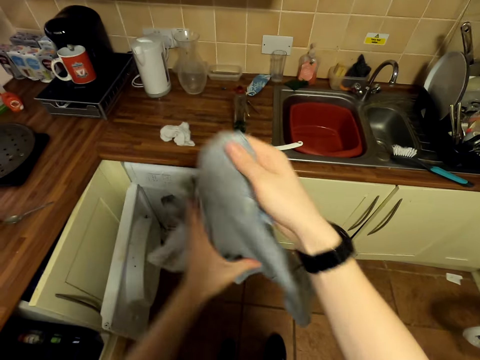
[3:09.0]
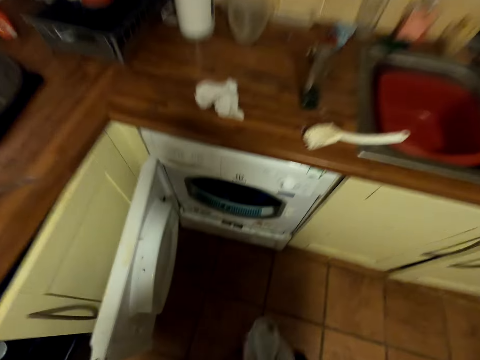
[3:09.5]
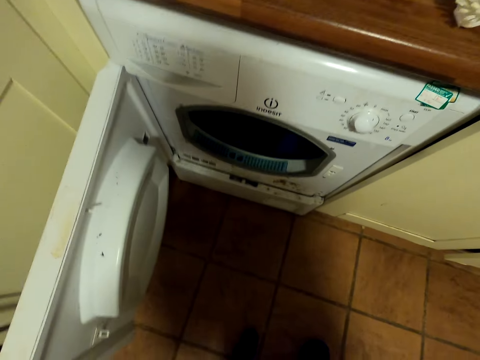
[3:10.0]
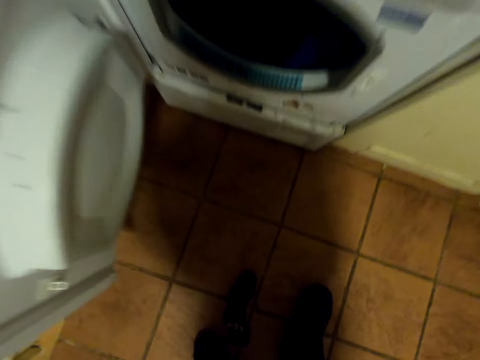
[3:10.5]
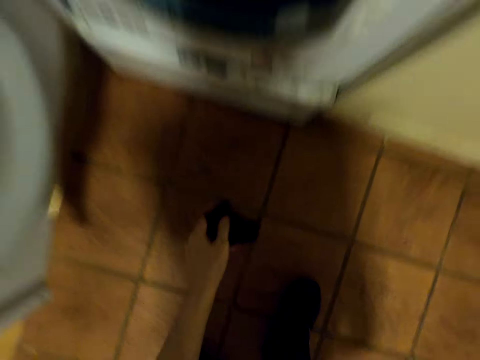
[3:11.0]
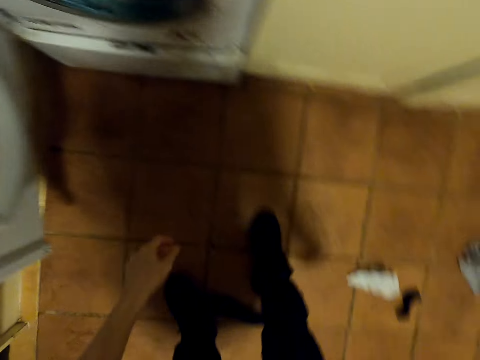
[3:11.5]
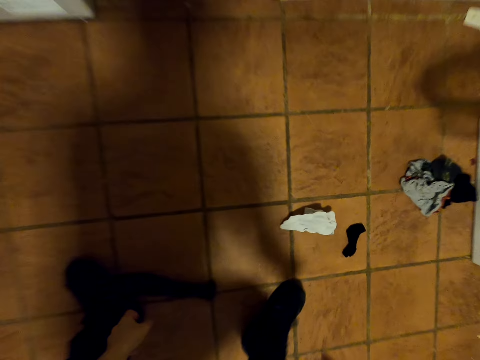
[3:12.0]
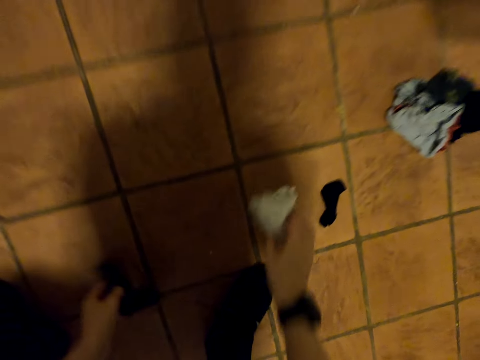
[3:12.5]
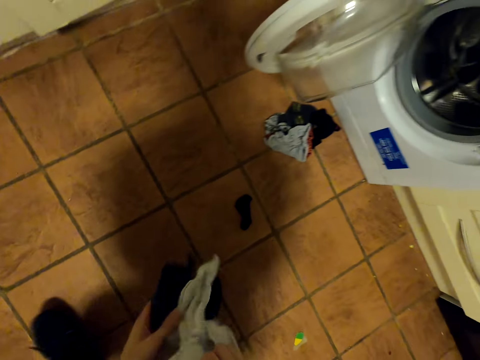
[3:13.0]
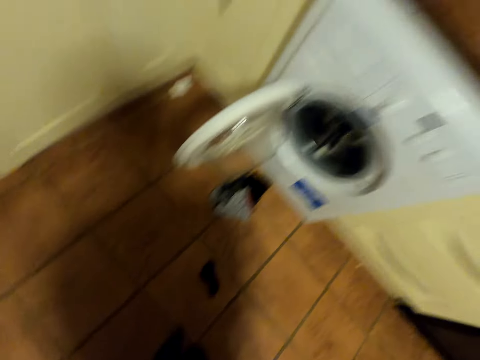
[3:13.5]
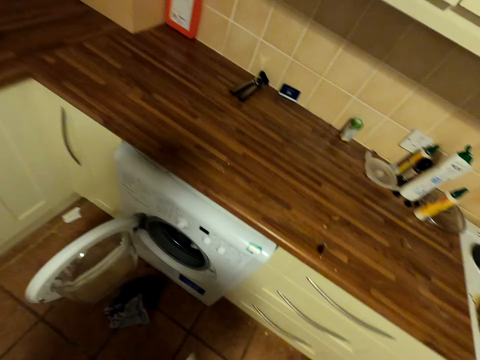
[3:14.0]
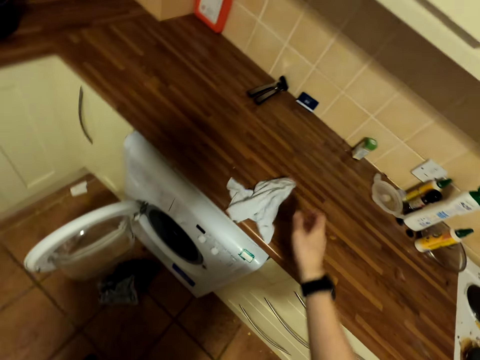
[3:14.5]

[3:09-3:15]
The camera wearer puts clothes in a washing machine. They pick the clothes from the ground.

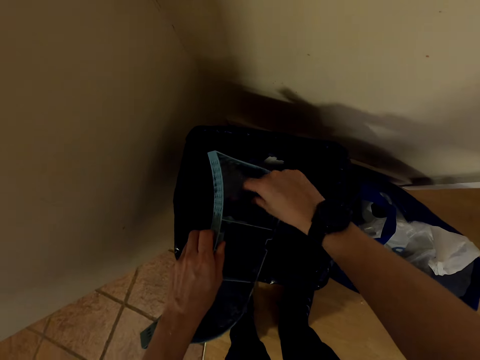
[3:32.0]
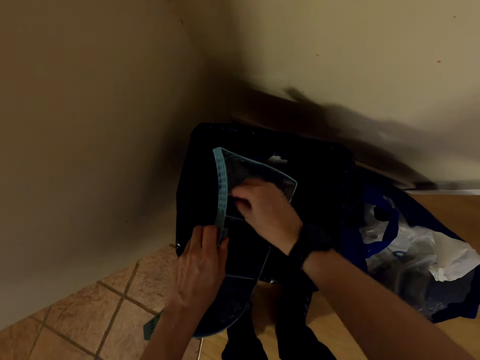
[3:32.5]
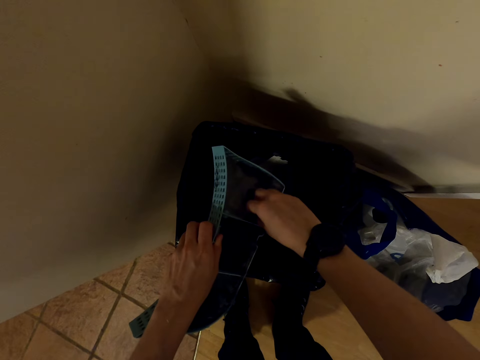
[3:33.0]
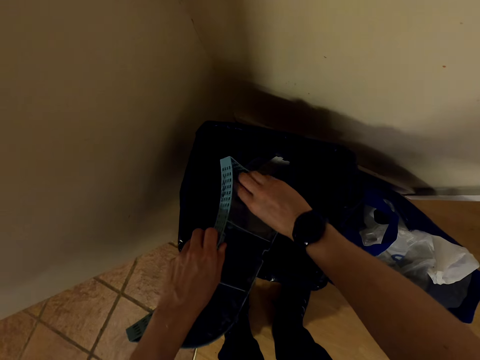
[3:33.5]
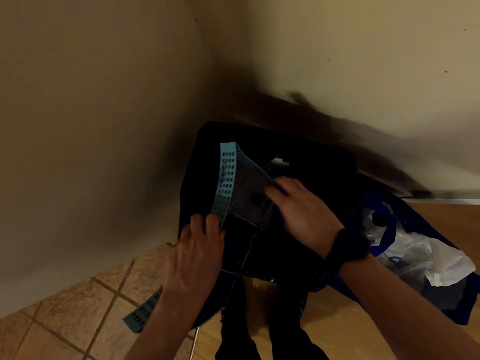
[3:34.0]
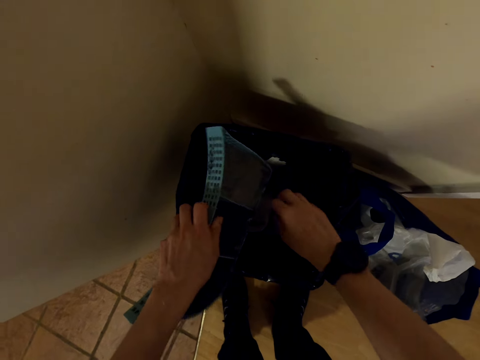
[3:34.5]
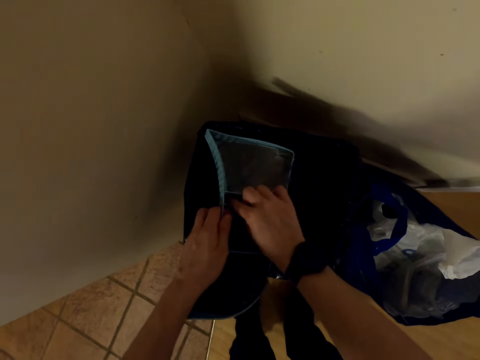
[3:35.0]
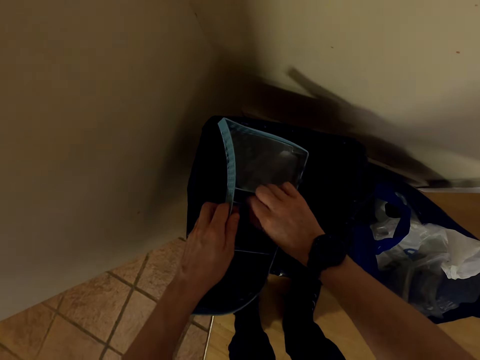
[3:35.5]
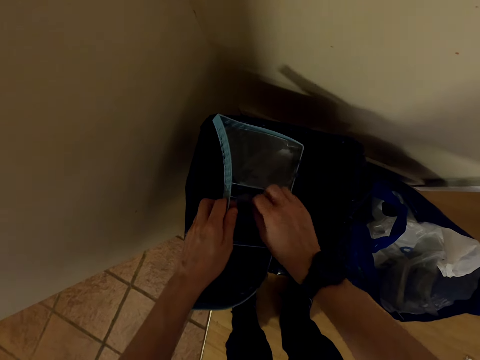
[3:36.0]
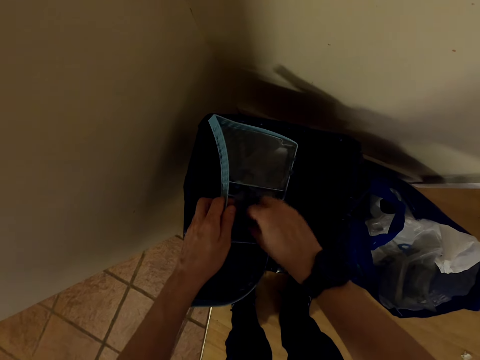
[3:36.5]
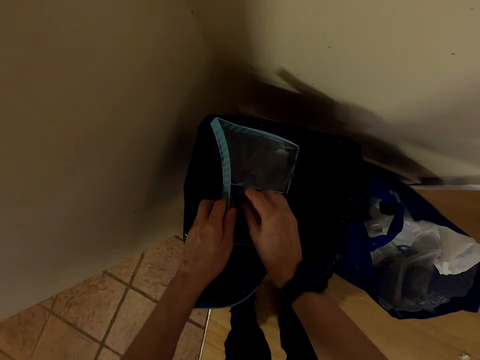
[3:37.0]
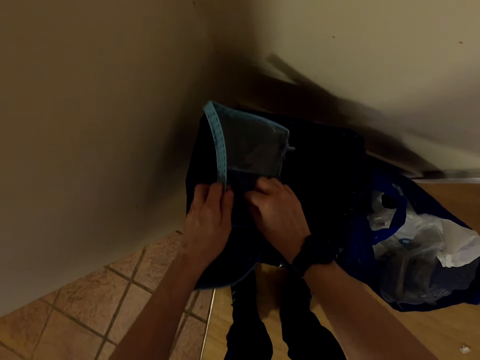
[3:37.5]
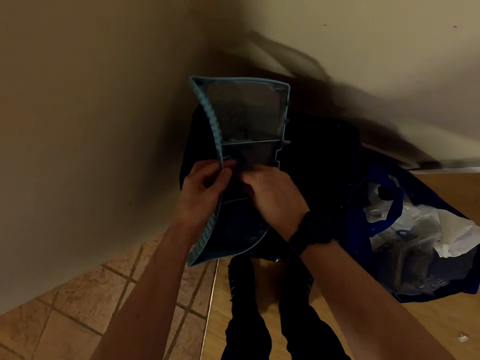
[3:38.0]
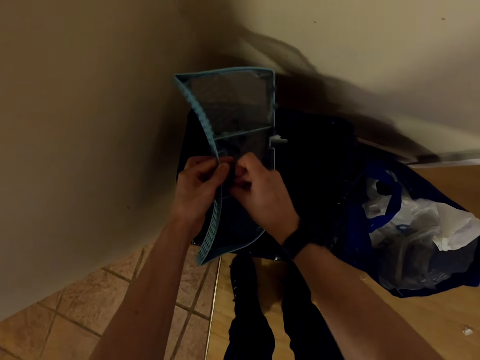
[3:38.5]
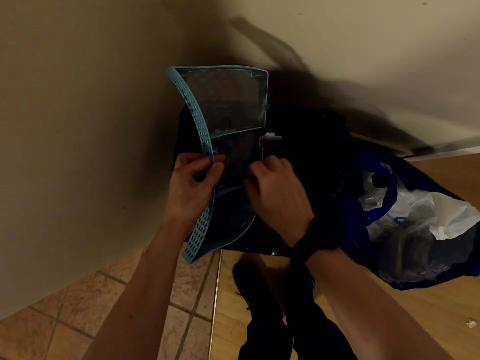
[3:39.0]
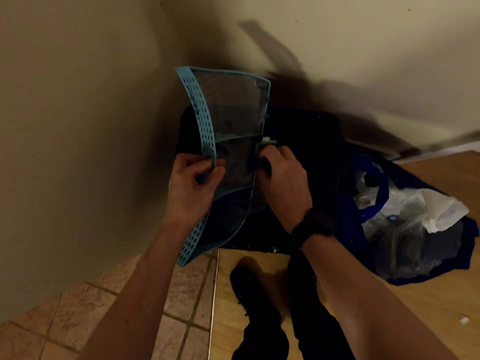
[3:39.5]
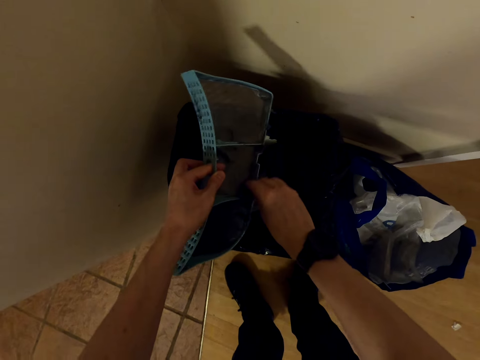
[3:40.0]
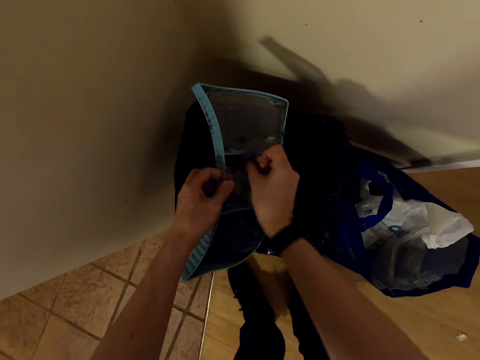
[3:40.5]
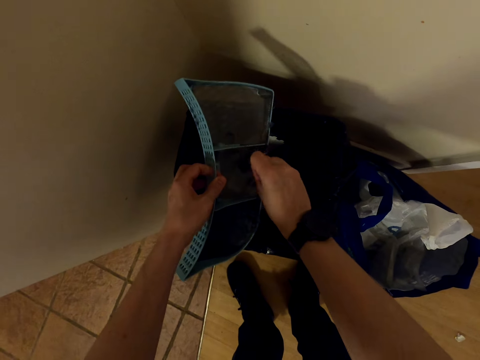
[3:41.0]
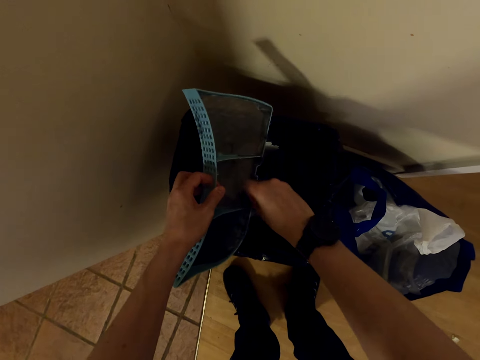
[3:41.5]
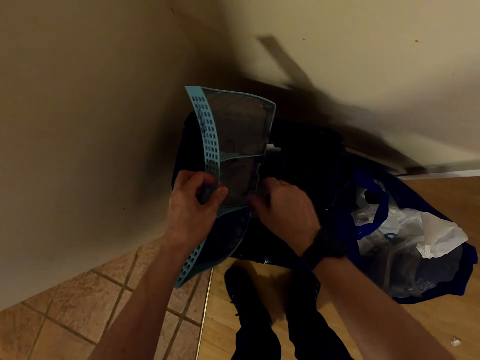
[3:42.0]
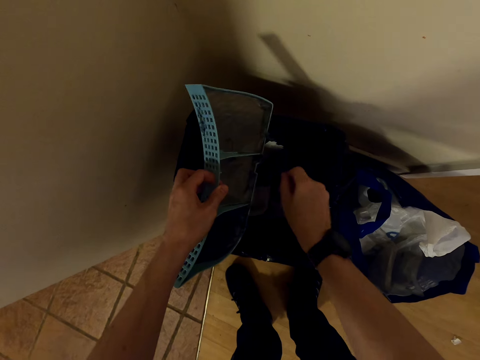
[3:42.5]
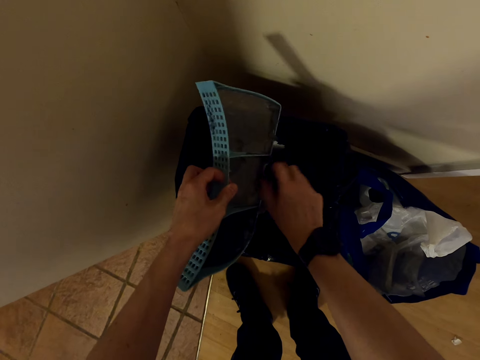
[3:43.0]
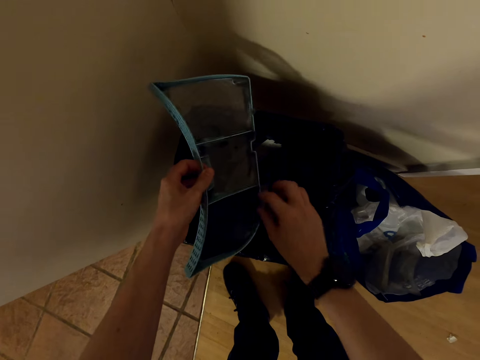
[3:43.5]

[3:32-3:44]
The camera wearer puts the dirt in the dustbin.

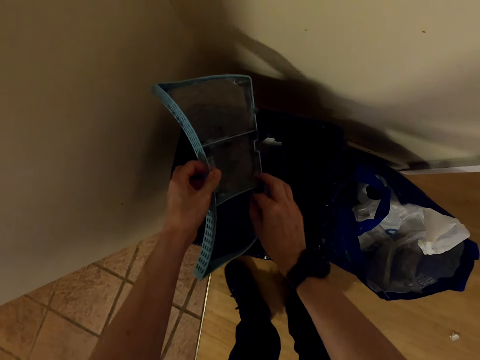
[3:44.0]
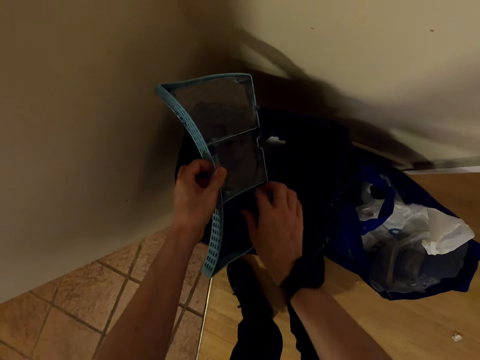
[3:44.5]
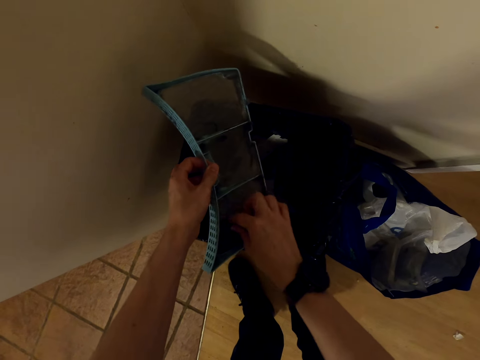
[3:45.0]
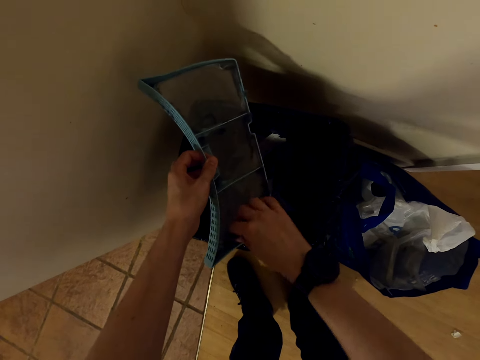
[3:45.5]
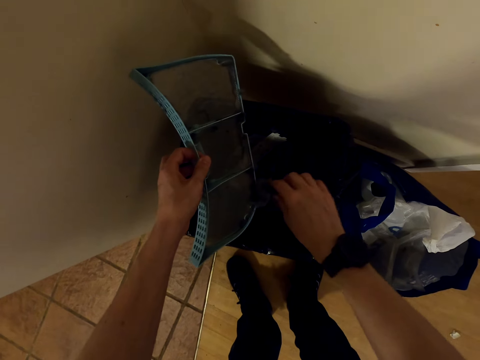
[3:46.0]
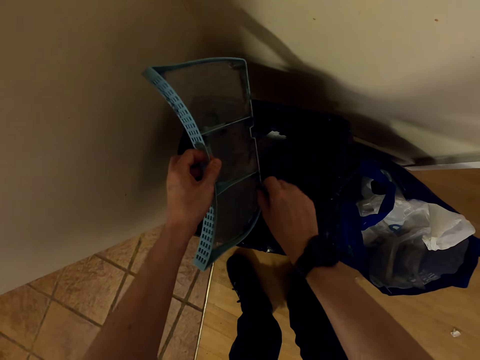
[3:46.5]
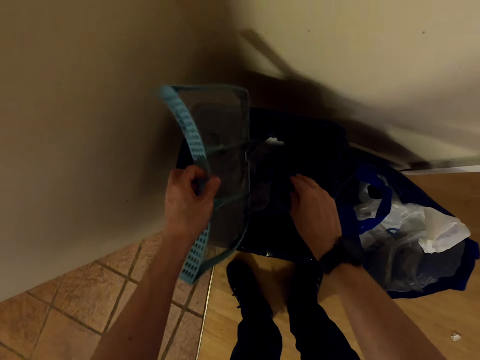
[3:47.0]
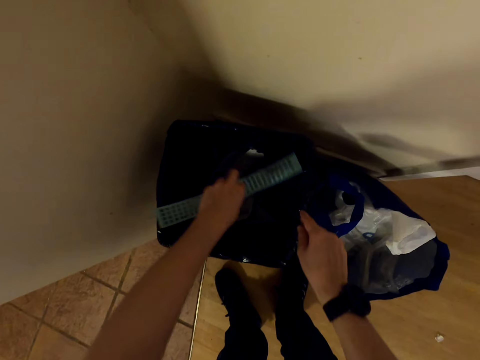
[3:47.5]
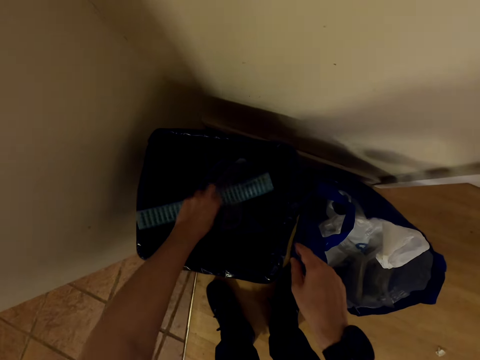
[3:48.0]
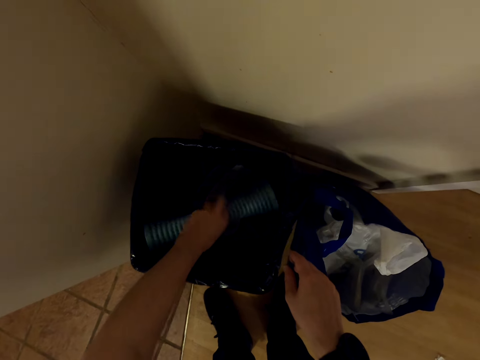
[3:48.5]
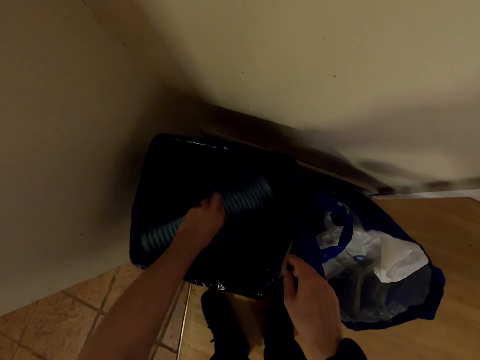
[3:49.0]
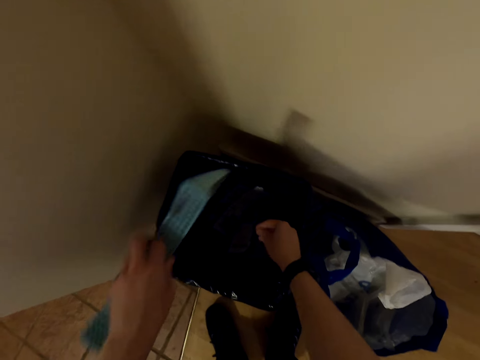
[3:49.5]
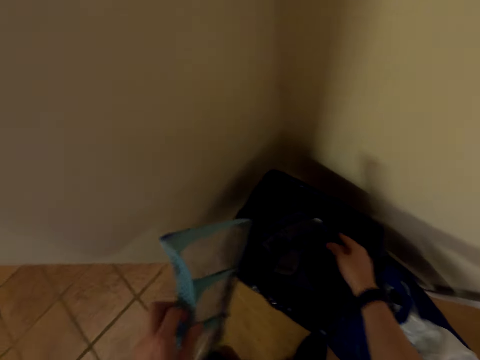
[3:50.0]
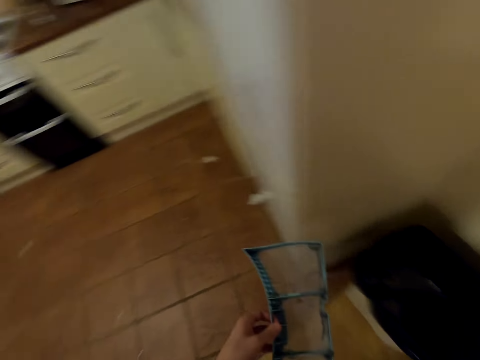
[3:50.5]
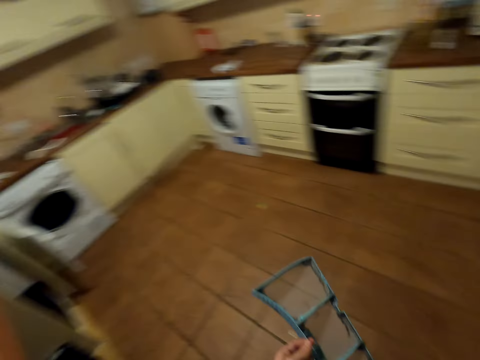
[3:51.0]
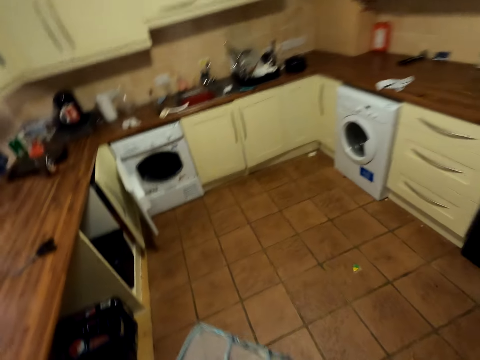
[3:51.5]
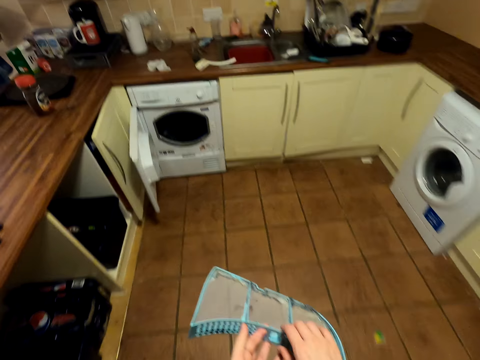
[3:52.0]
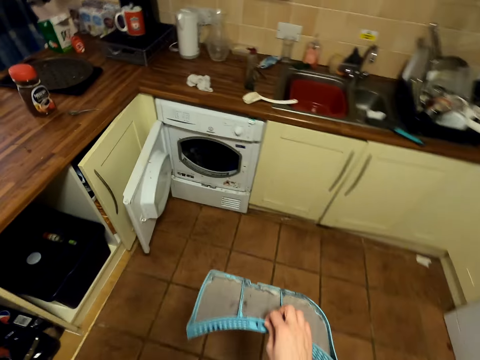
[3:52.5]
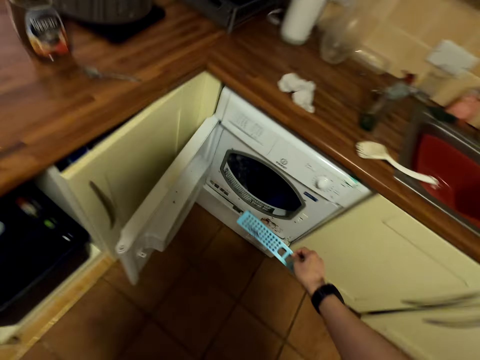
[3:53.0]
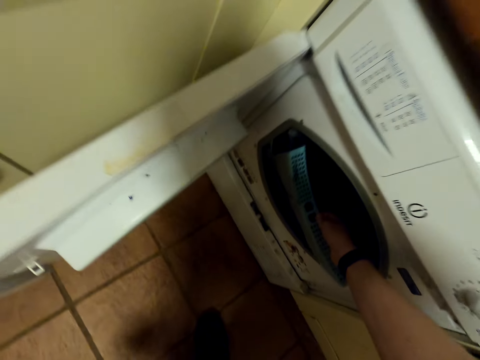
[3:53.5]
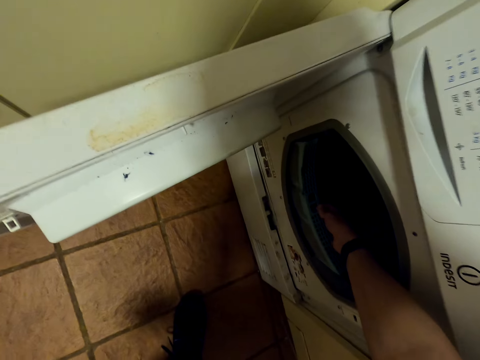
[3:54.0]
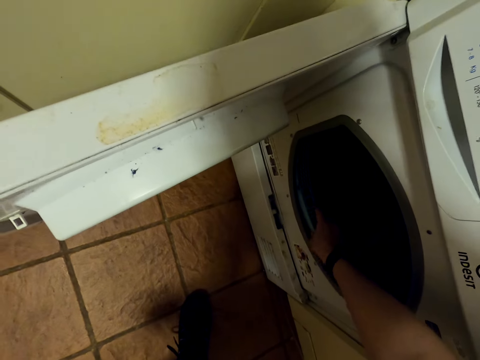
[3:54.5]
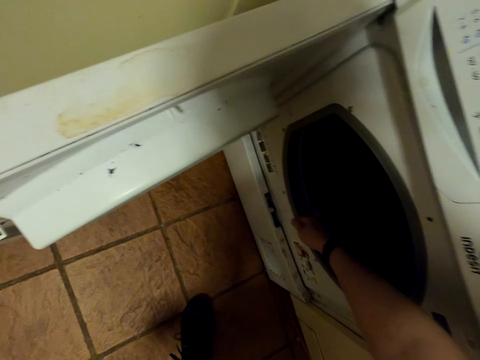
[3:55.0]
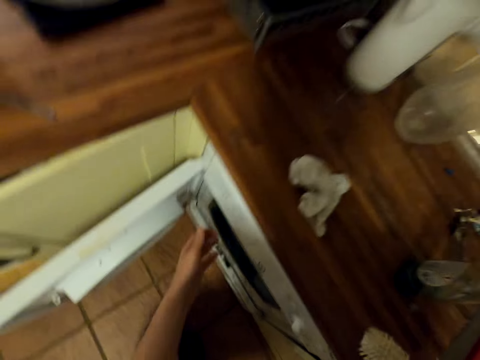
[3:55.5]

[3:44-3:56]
The camera wearer walks around the kitchen. They put the part back to the dustbin. They put something in the machine.
